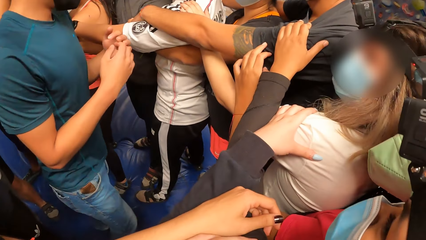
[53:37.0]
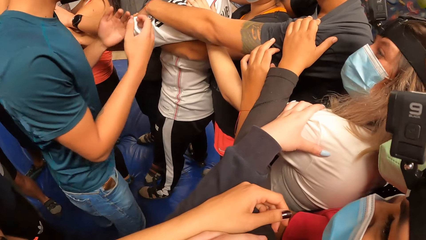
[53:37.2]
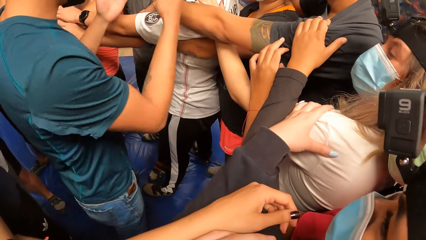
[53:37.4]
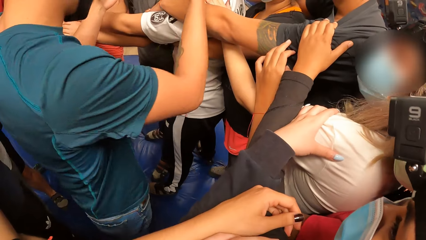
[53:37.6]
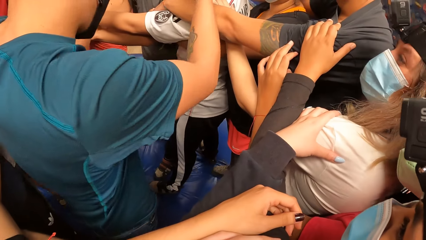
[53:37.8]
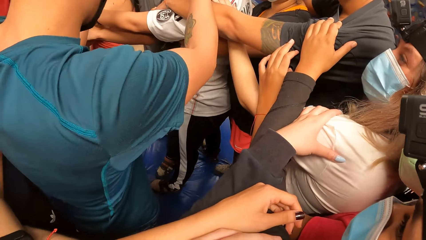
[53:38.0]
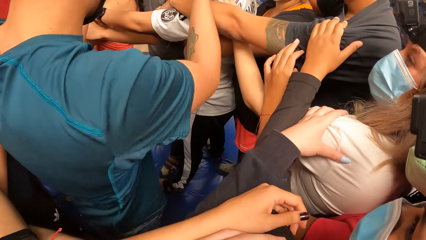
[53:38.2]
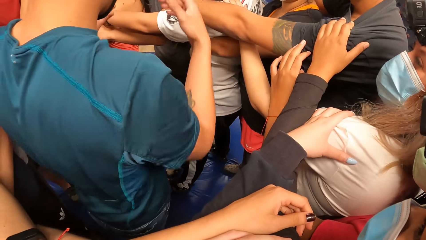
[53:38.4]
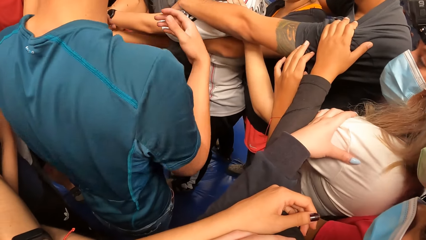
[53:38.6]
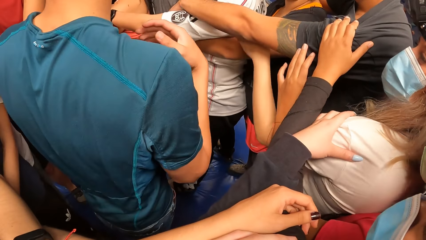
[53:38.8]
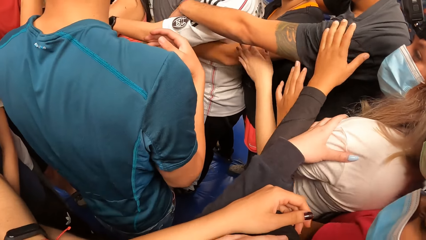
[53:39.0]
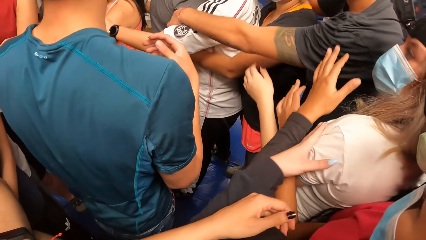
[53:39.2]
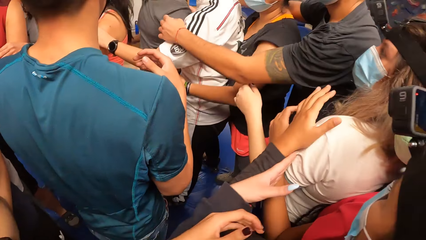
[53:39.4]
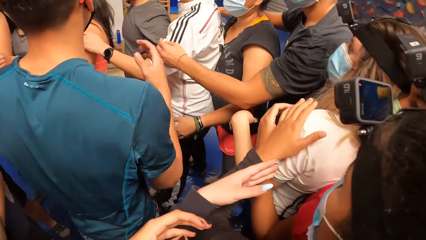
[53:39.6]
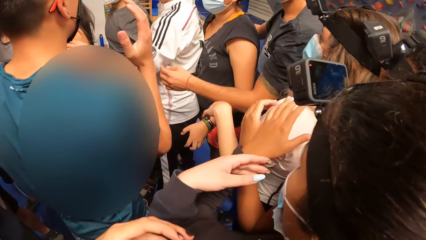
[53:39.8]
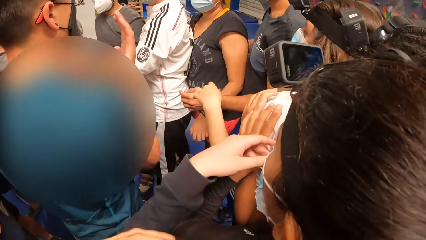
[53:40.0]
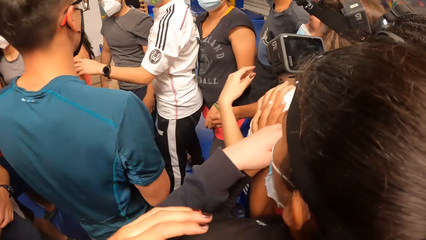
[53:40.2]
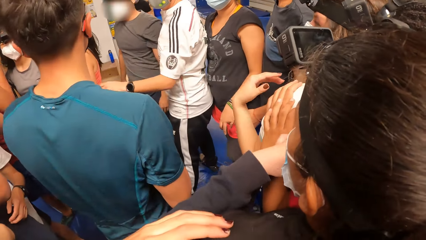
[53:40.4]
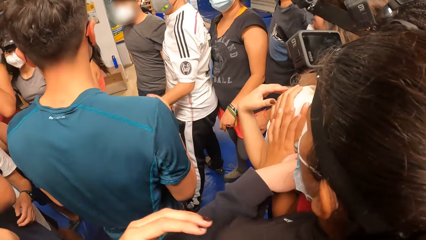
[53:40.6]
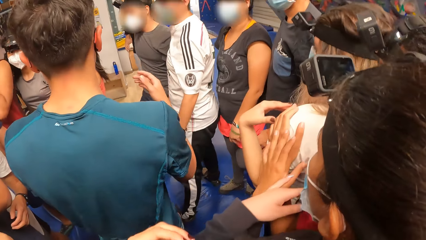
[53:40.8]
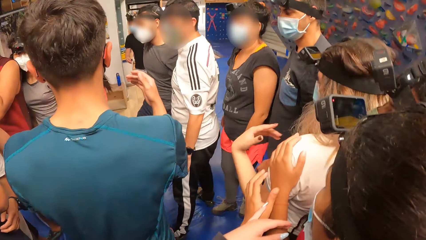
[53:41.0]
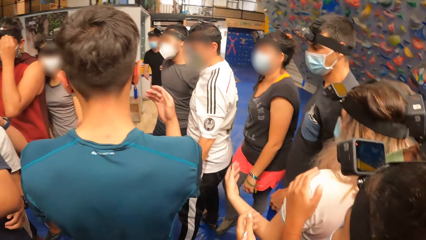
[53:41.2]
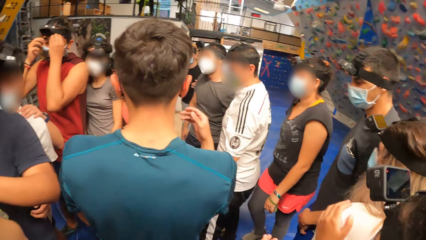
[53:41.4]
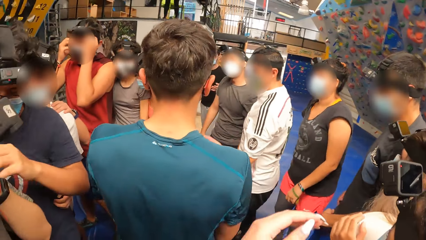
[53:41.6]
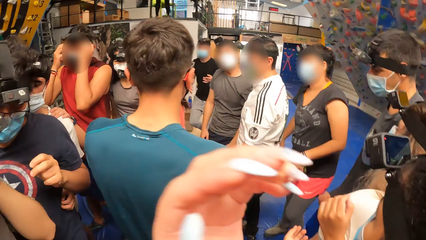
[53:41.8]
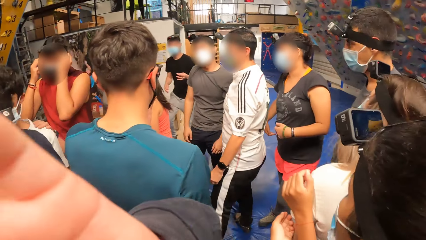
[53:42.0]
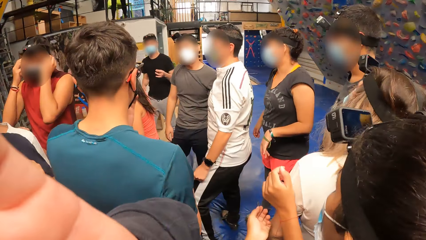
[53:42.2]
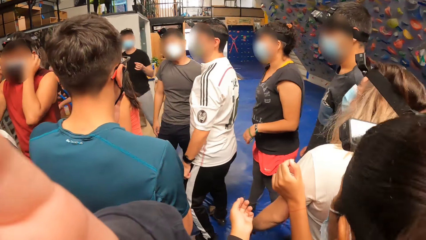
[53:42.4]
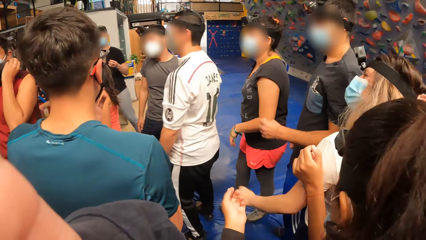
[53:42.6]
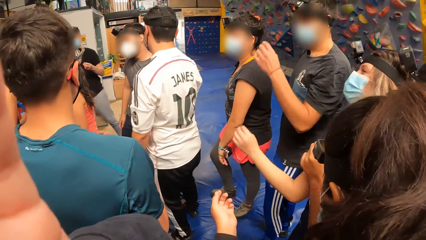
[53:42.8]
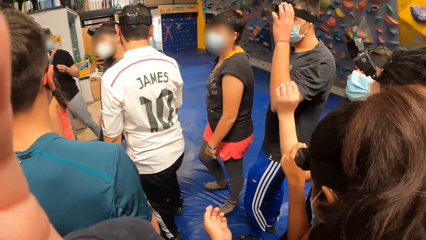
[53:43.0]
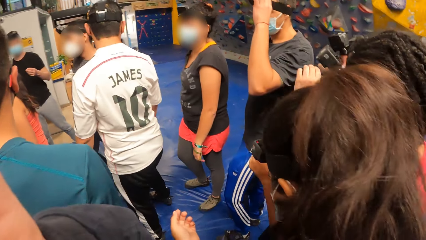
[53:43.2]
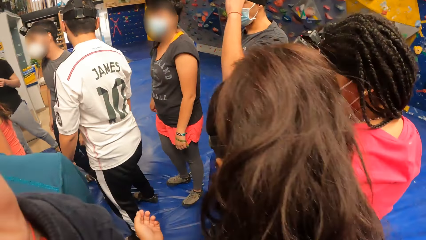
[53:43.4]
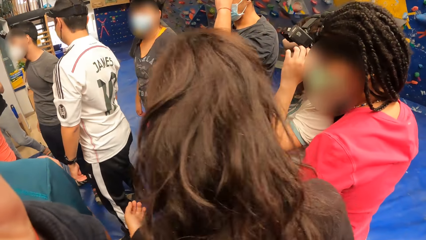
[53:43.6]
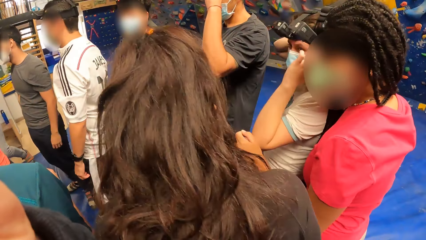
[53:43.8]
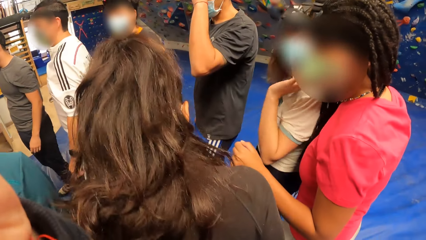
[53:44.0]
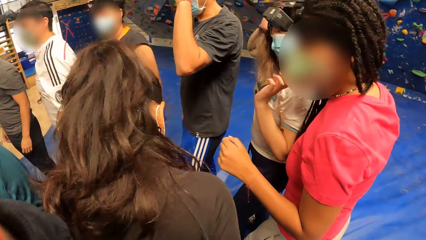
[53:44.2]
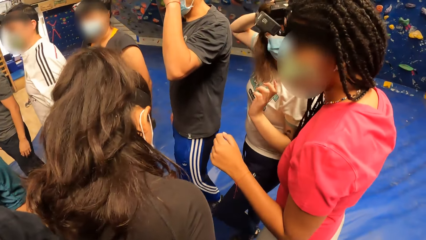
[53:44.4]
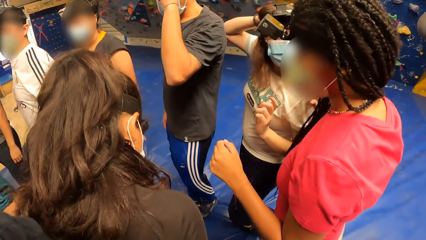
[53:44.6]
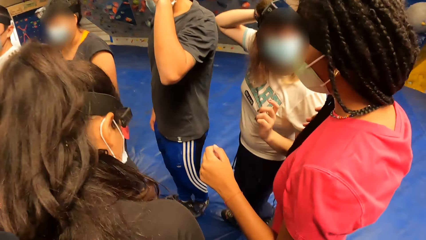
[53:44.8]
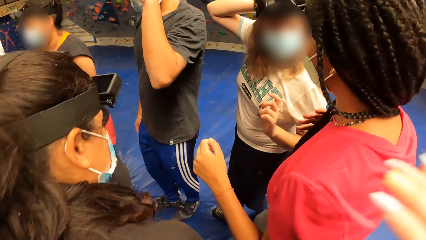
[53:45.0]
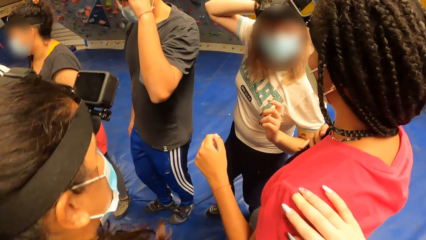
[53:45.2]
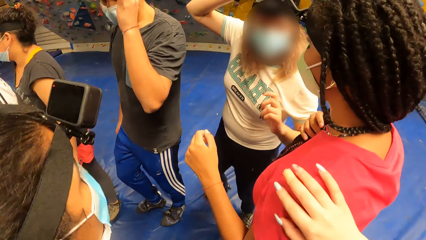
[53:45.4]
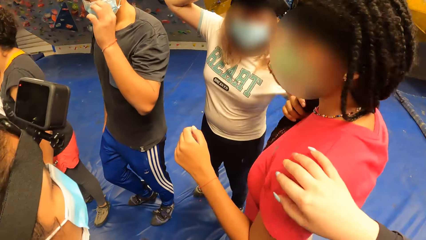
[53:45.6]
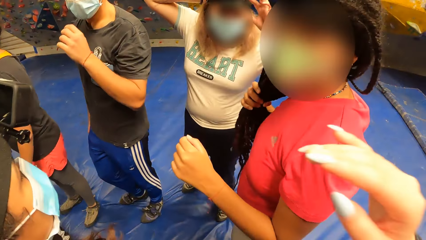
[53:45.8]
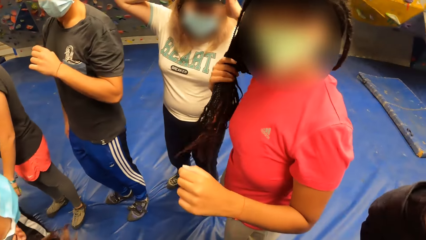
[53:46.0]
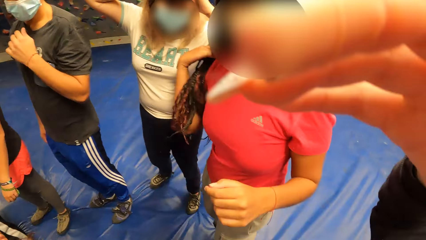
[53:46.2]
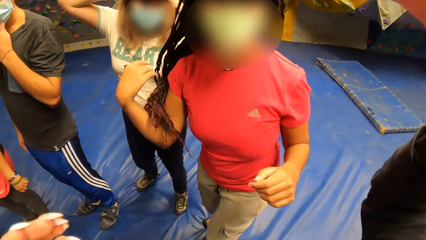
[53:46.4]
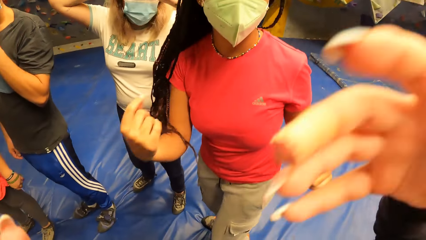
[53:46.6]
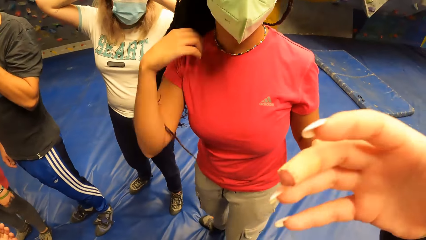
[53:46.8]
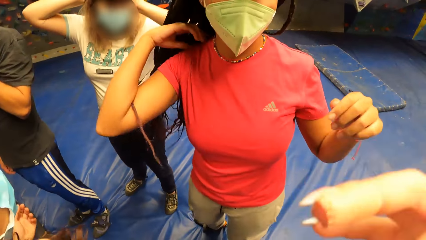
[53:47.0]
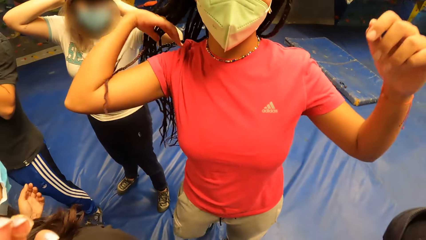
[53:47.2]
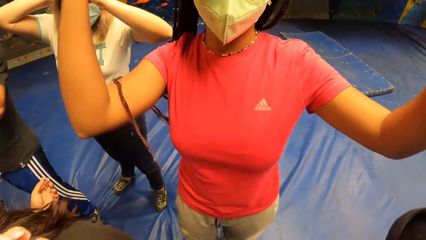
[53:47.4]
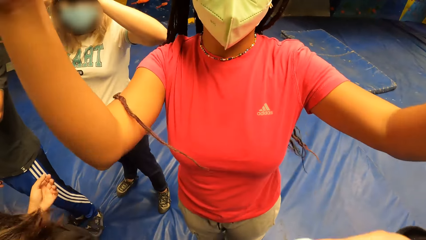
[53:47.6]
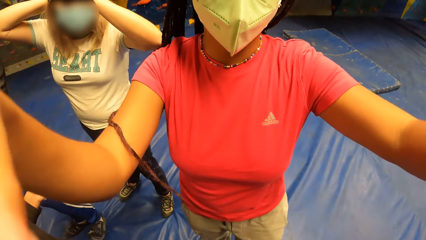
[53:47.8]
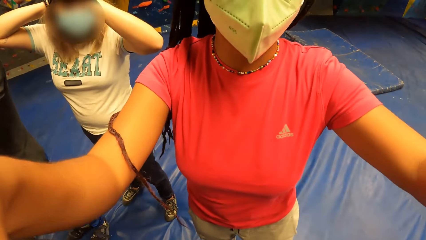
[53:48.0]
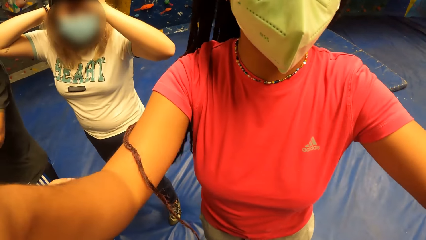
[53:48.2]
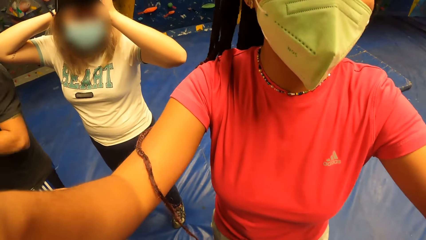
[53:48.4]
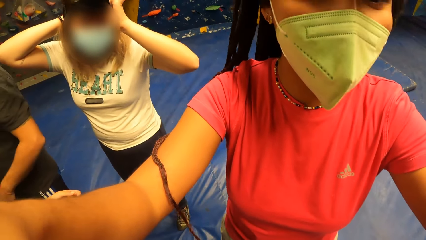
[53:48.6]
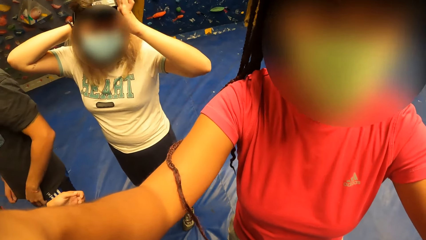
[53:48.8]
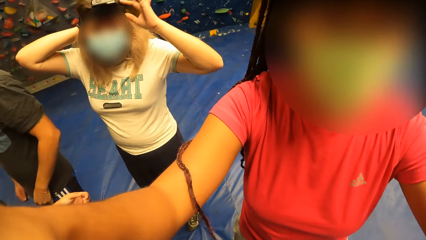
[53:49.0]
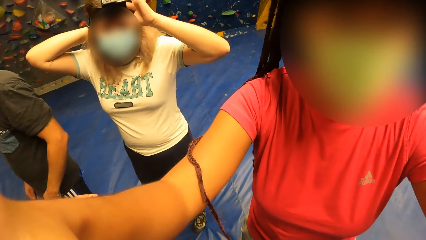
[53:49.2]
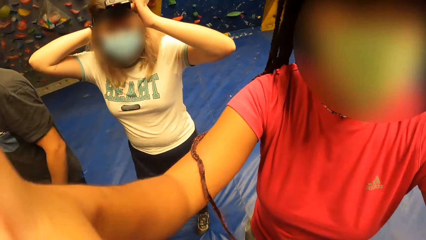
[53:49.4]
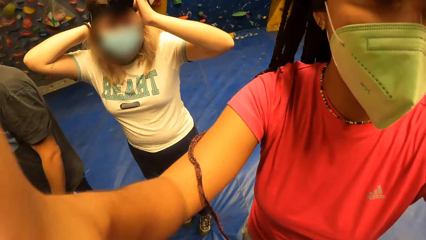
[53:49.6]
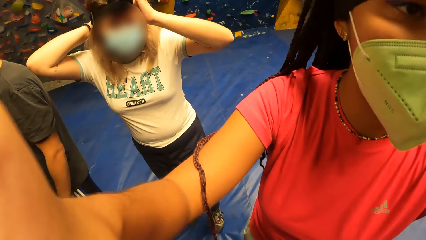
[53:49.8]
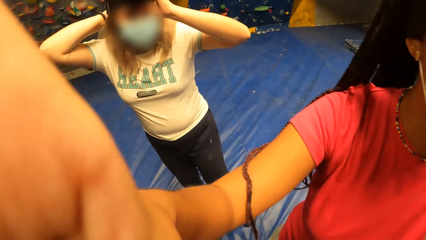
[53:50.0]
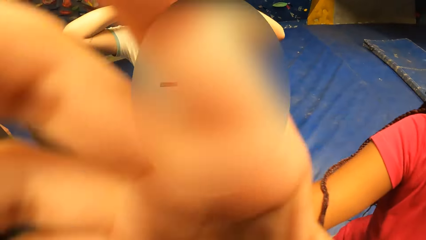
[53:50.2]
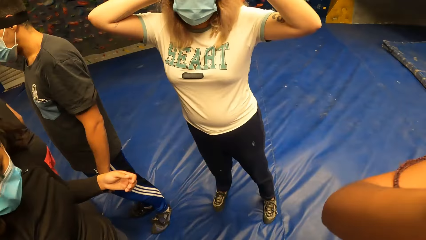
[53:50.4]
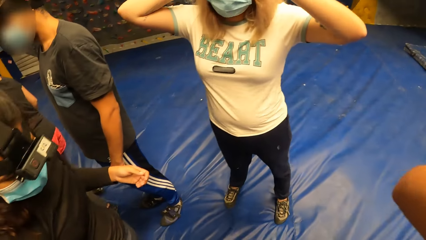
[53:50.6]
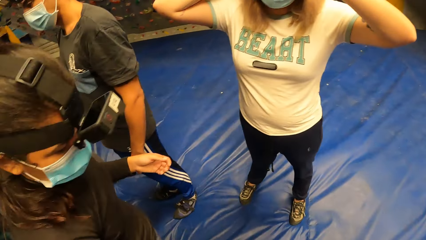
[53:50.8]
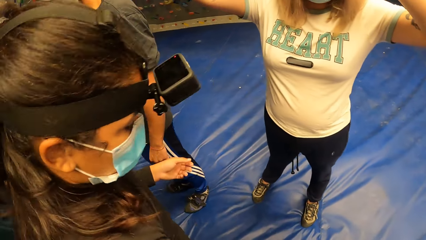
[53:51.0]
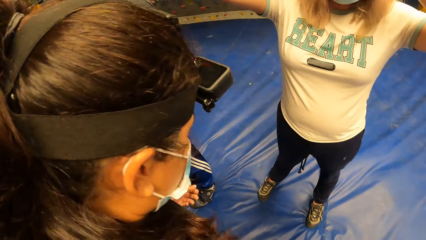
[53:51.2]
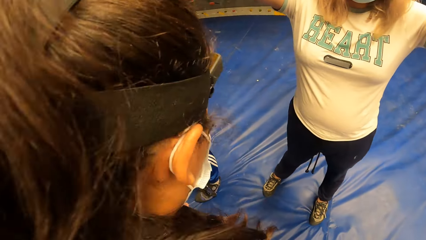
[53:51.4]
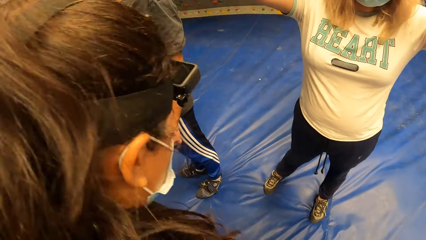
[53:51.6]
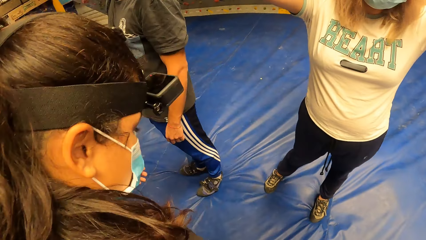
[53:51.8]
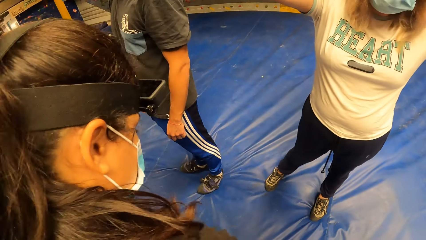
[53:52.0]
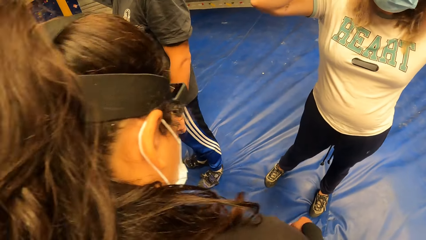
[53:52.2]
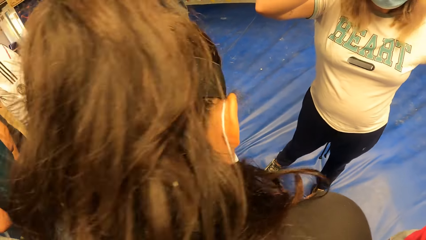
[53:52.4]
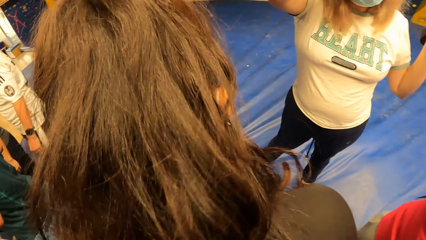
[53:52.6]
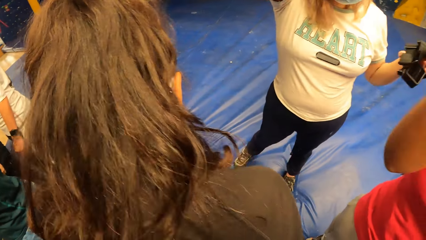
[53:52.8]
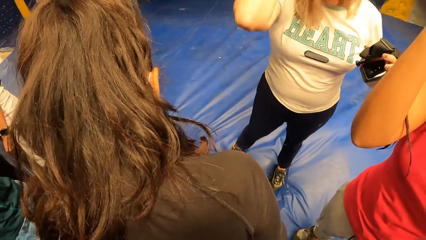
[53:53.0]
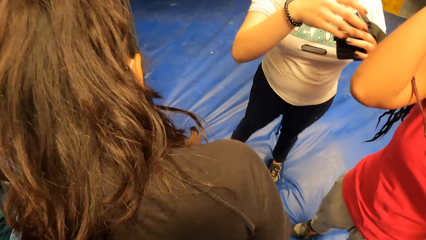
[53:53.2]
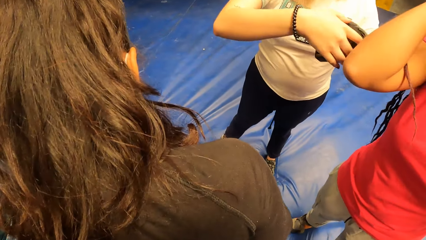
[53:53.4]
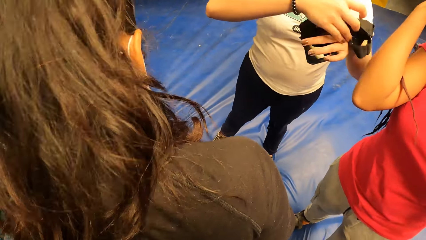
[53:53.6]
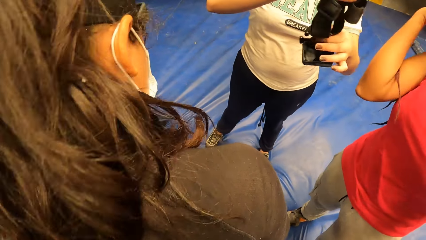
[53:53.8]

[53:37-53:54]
The camera wearer moves her hands. She looks around. She moves her hands. She touches a woman with her right hand. She interacts with the woman. She moves her hand. The woman moves around. The camera wearer looks around. The woman moves her hands, adjusts the camera and moves her hands. The camera wearer looks around.
